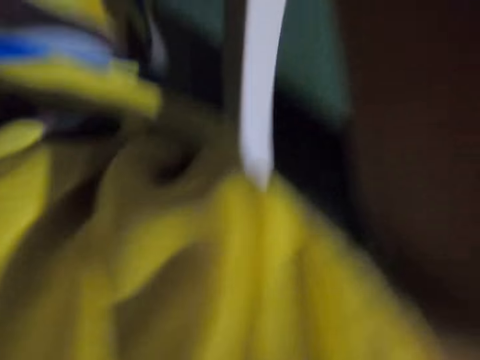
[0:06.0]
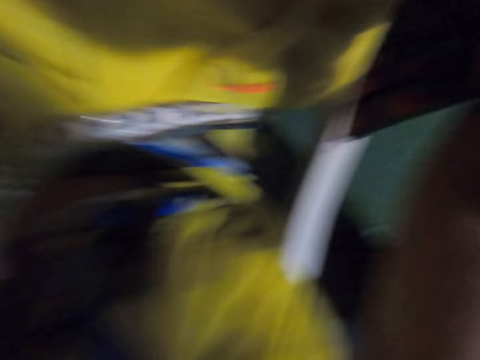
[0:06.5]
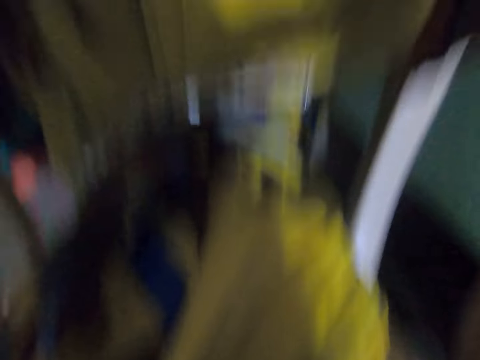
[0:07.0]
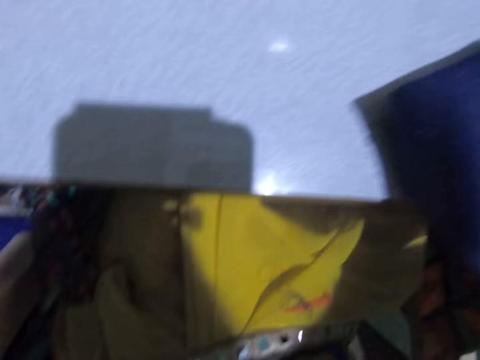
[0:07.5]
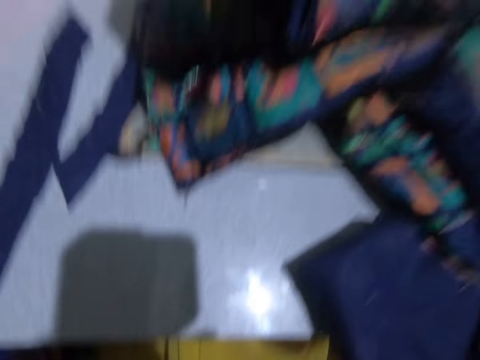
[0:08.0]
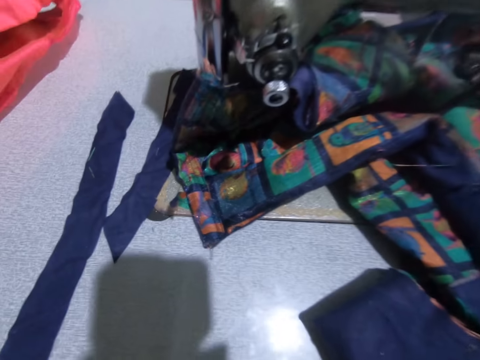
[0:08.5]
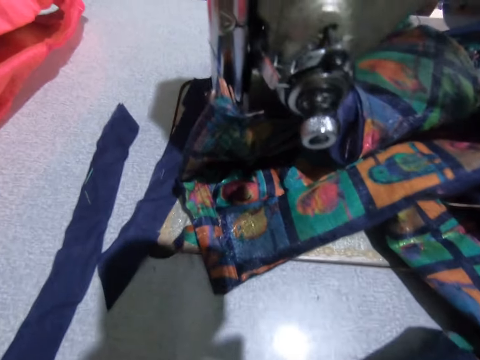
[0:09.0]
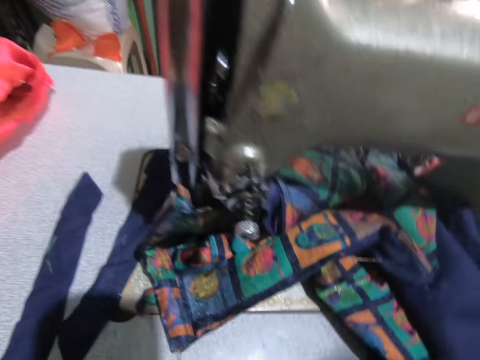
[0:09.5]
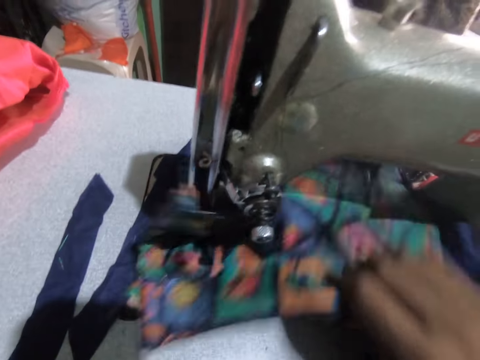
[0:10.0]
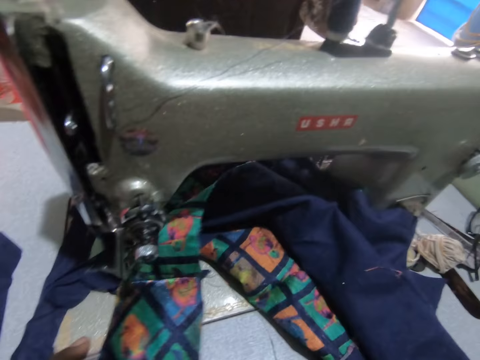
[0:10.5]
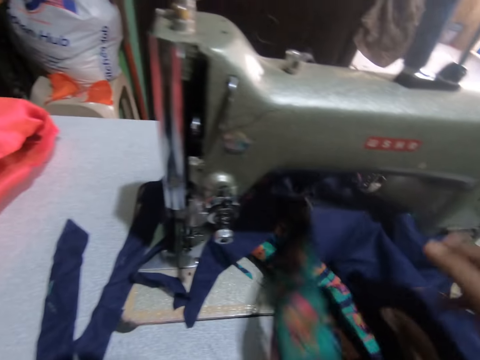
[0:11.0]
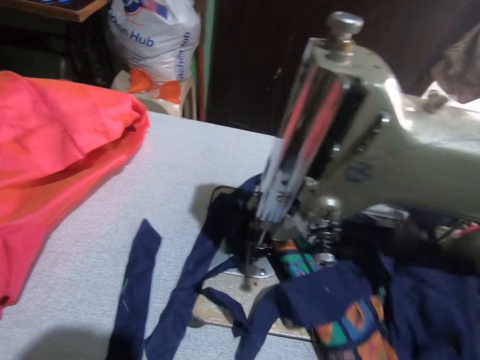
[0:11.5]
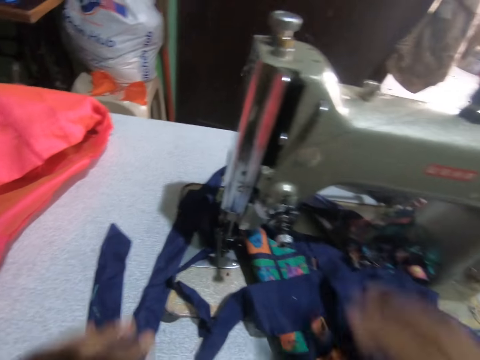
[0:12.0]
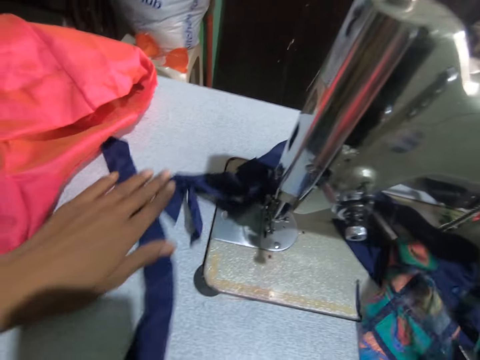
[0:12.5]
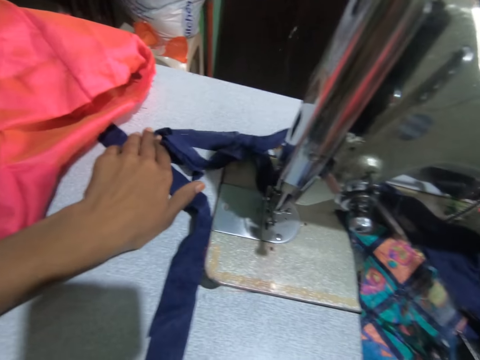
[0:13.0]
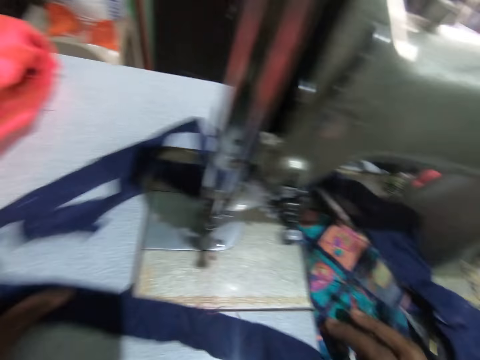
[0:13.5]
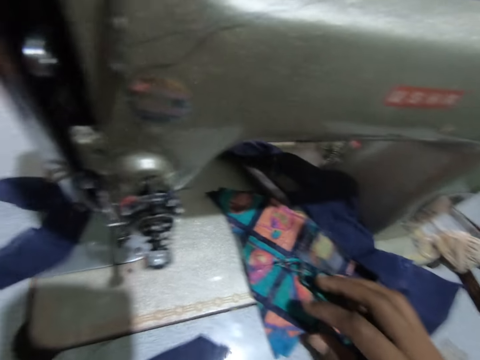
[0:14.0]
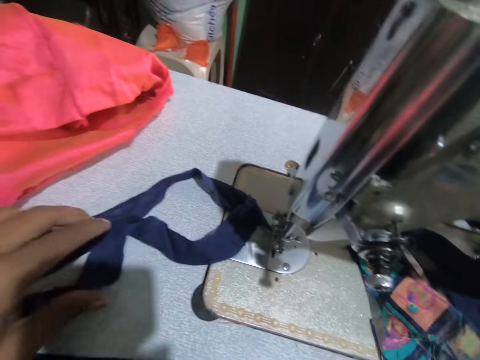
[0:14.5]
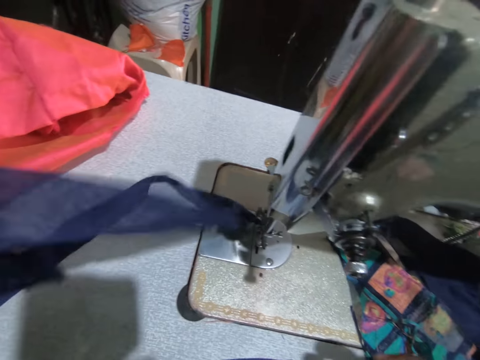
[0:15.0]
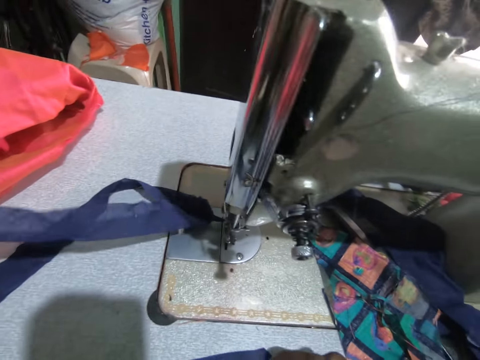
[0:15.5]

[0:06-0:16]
The camera wearer fixes the camera. They stare at the sewing machine. They swing a hand and pick up the material or piece of cloth. They swing a hand, move the material, and pick up the material. They remove the piece of cloth from the sewing machine.

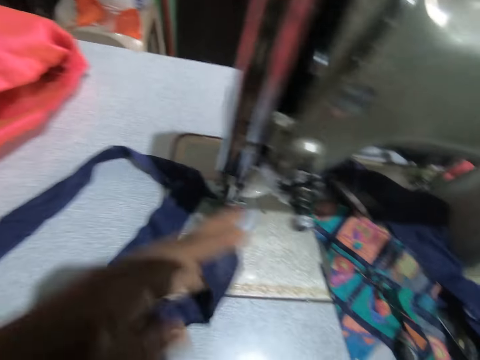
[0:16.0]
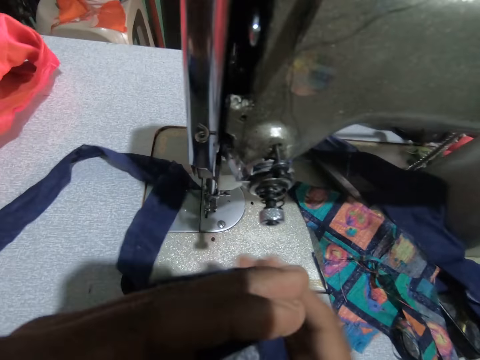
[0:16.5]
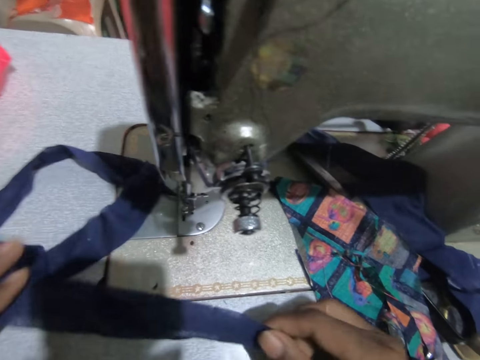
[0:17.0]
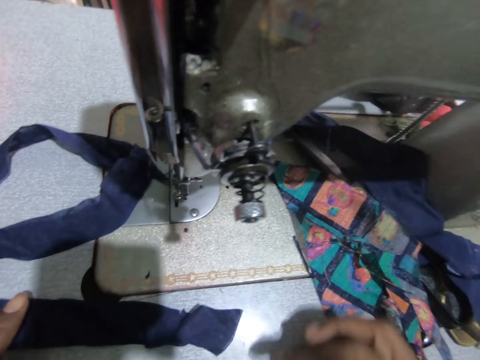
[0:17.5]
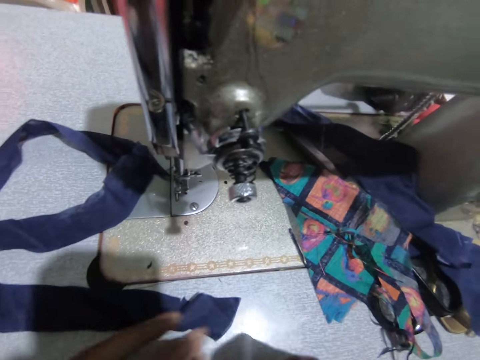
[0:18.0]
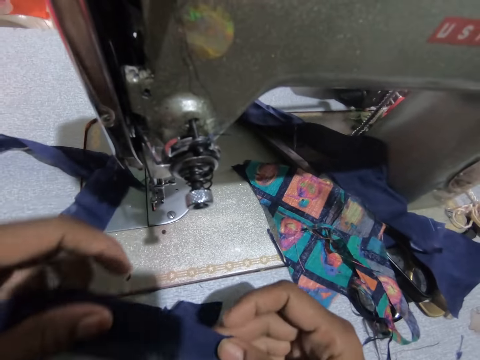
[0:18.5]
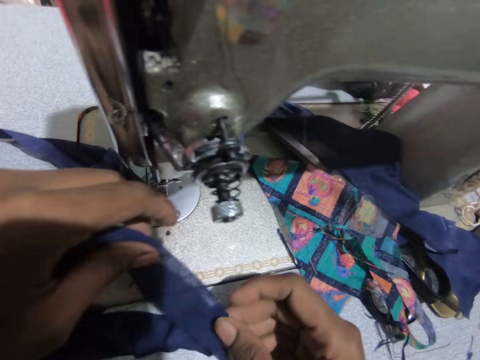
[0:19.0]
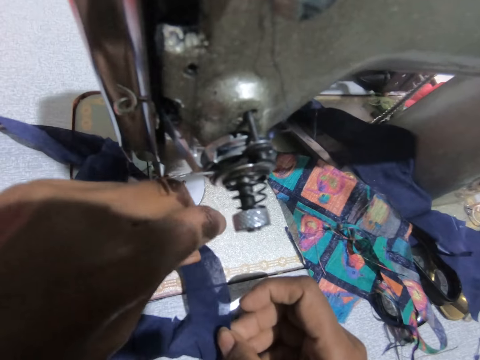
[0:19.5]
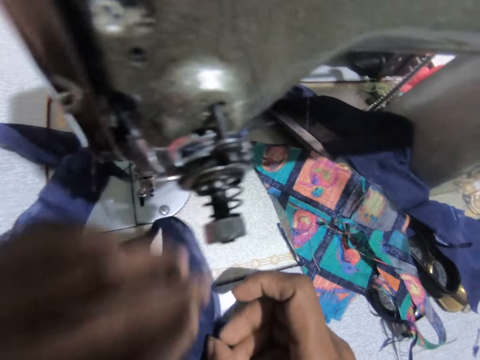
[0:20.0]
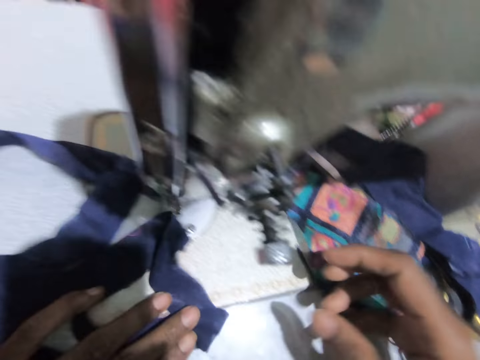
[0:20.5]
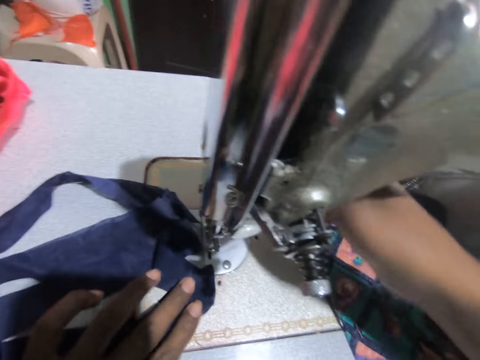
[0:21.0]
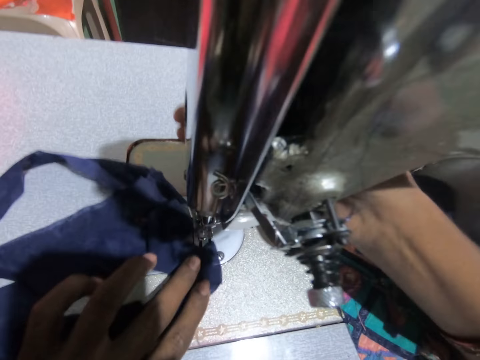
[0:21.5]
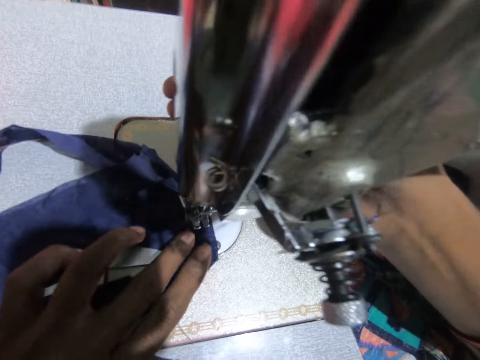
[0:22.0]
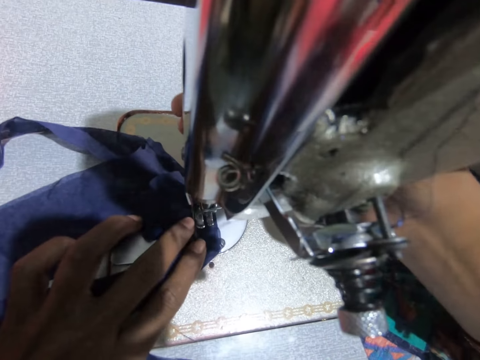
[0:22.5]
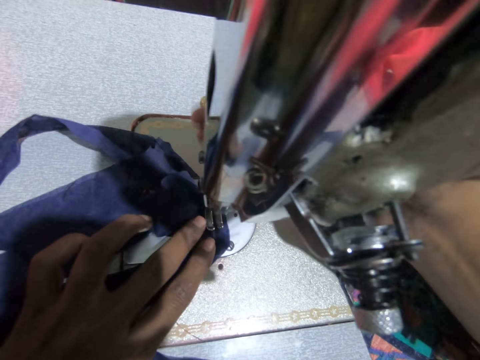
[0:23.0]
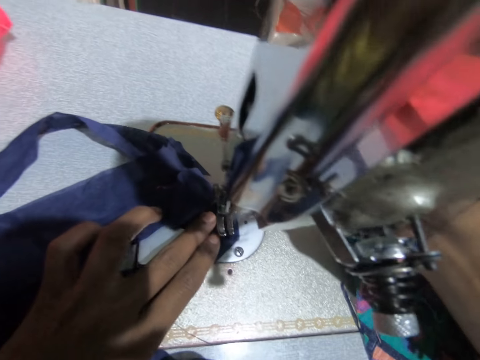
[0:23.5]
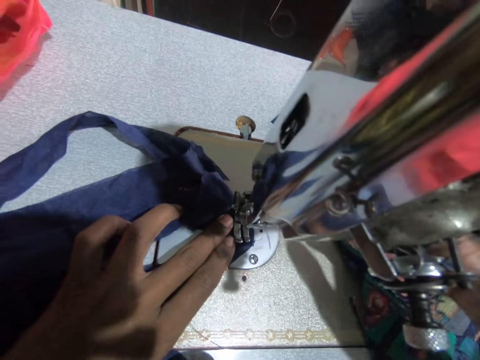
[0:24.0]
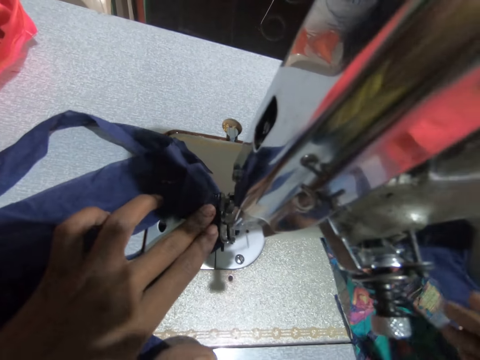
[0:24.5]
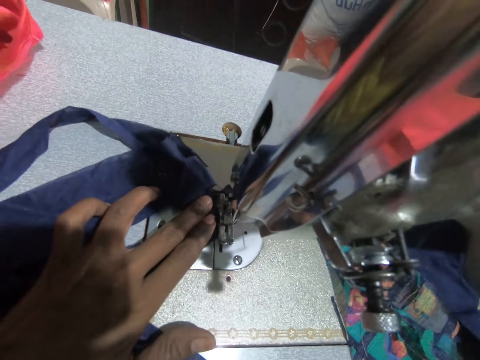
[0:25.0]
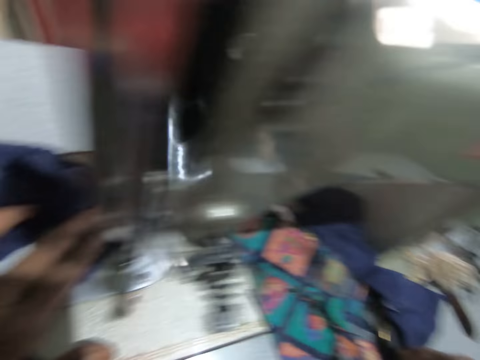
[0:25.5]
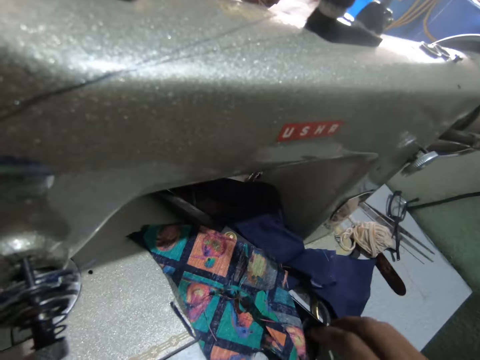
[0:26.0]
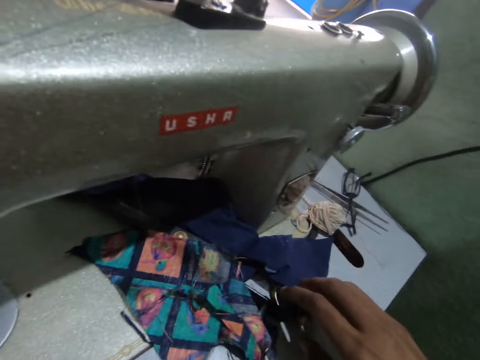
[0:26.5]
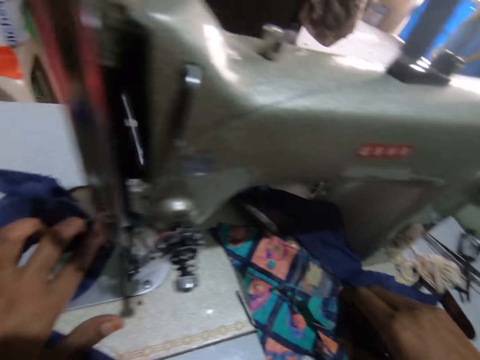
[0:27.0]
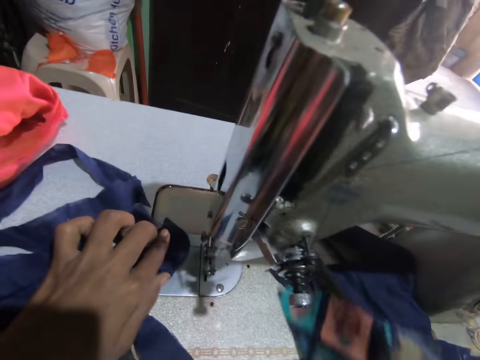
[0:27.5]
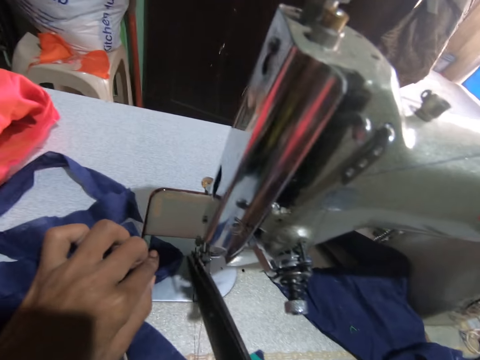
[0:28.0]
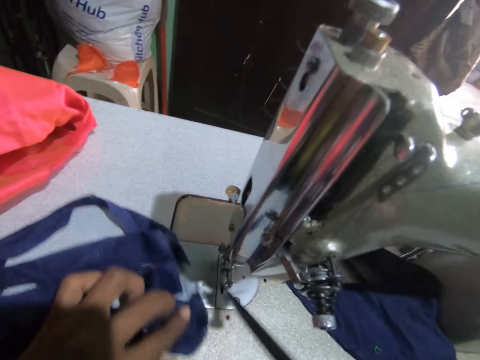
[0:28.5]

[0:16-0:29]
The camera wearer swings a hand. They hold the material or piece of cloth. They swing a hand, drop the material, and swing a hand. They look at the piece of cloth. They hold the material, swing a hand, drop the material, and move the material. They fix the piece of cloth on the machine. They swing a hand, adjust the sewing machine, and sew the material using the sewing machine. They stare at the sewing machine and swing a hand. They look around the room. They take a pair of scissors, cut the sewing thread using the pair of scissors, and swing a hand.

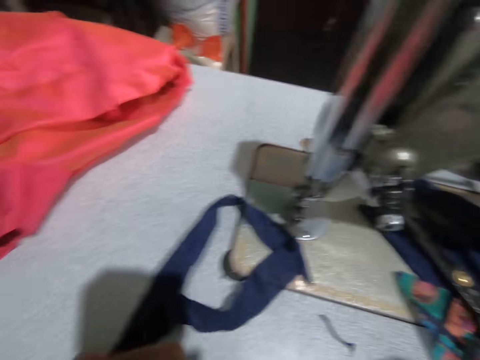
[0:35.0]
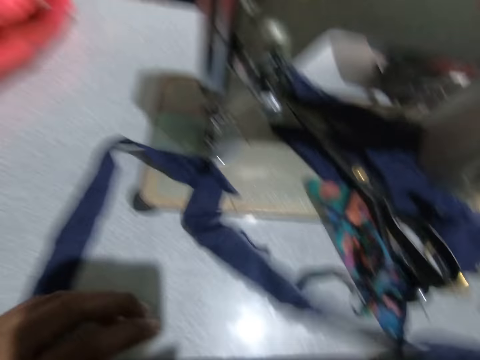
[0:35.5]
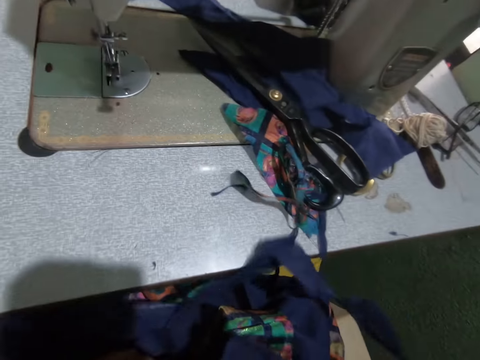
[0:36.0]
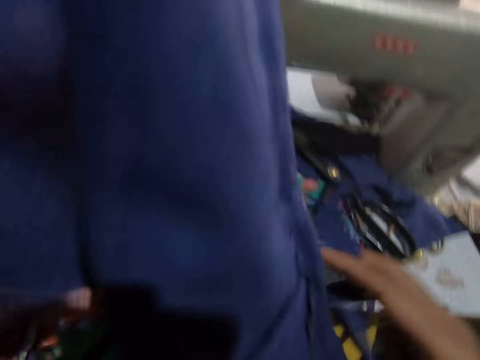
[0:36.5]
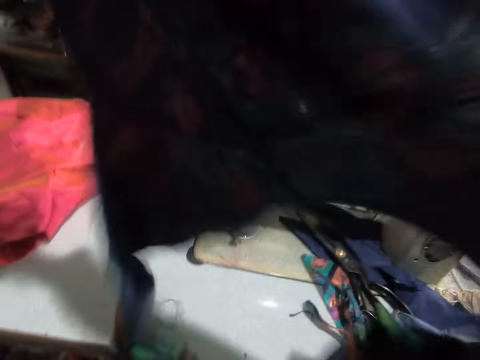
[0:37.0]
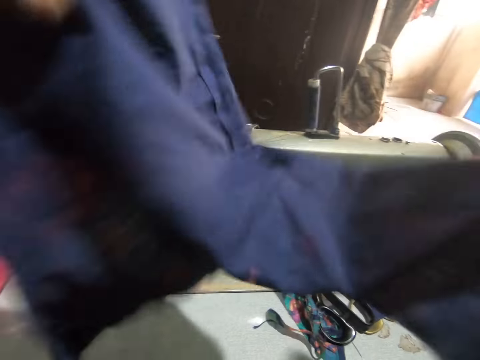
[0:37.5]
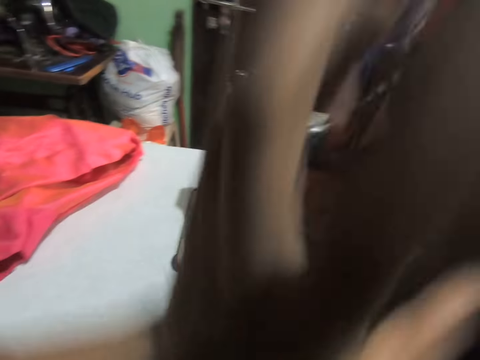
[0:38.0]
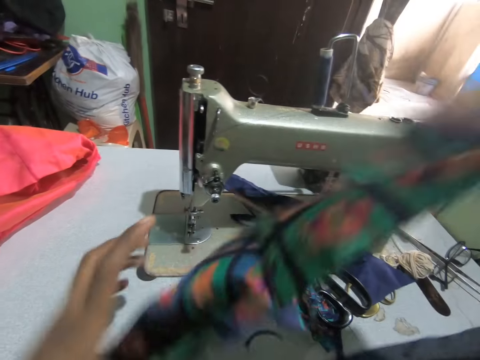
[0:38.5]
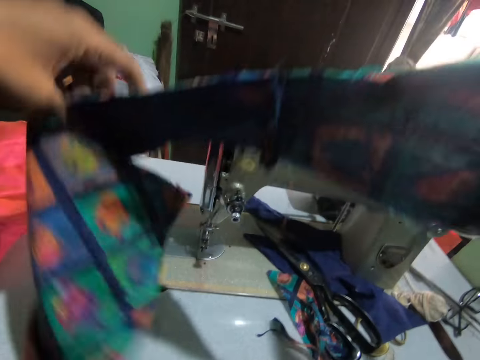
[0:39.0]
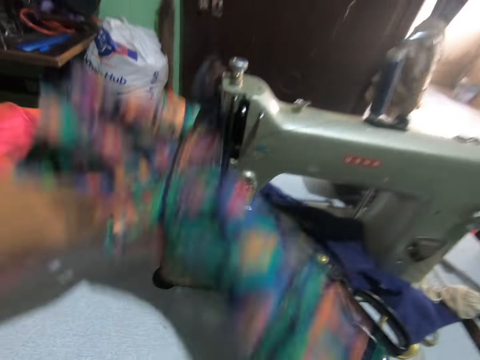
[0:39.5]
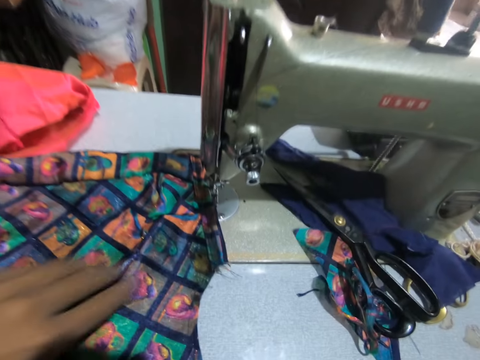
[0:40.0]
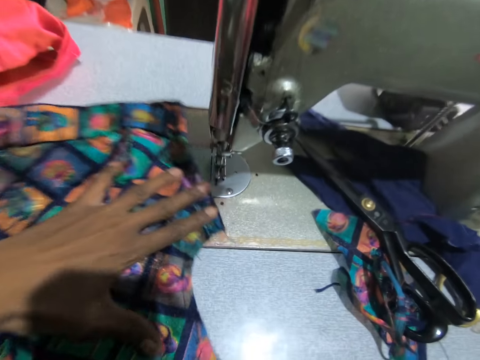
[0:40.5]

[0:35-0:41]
The camera wearer picks up the material or piece of cloth. They fold the material. They hold the piece of cloth. They swing a hand, carry the material, drop the material, and swing a hand.
